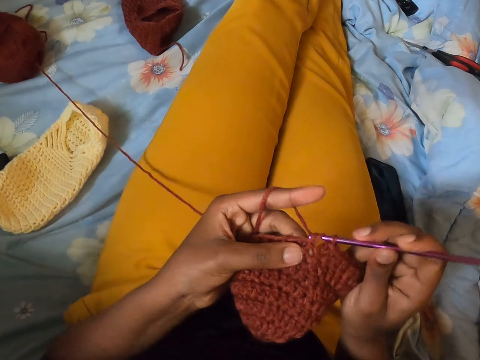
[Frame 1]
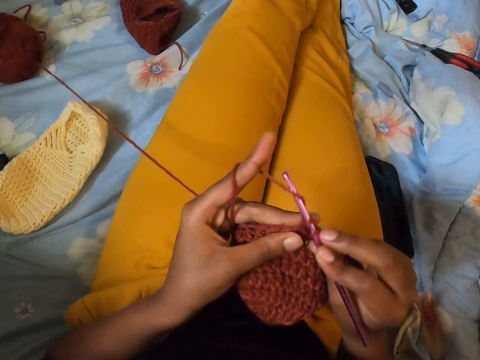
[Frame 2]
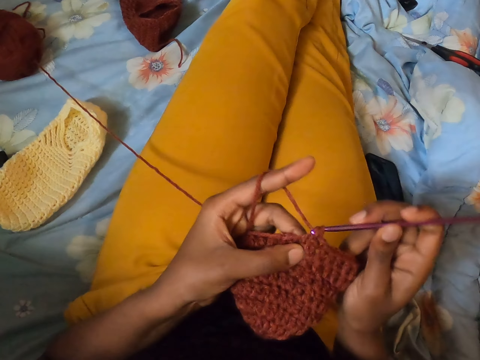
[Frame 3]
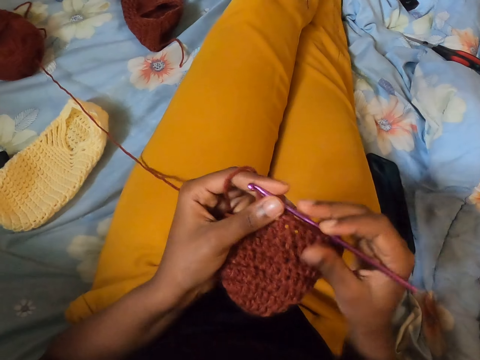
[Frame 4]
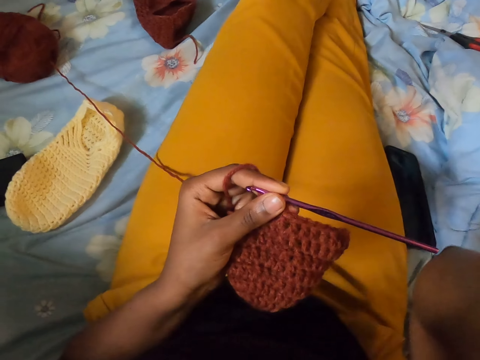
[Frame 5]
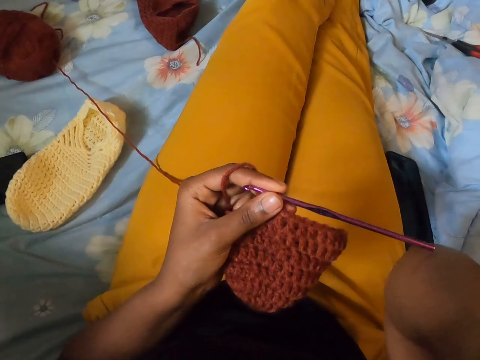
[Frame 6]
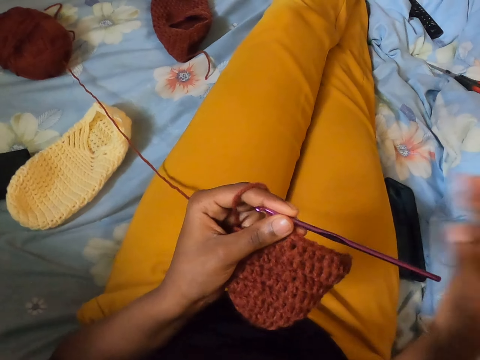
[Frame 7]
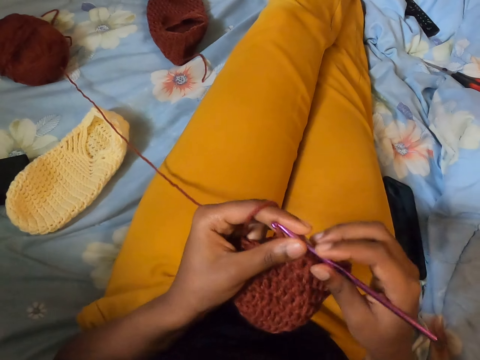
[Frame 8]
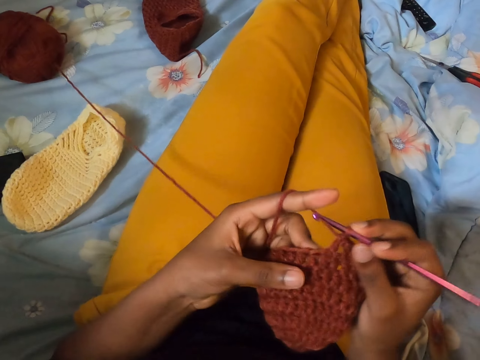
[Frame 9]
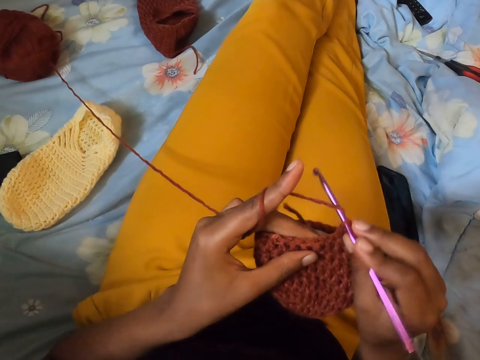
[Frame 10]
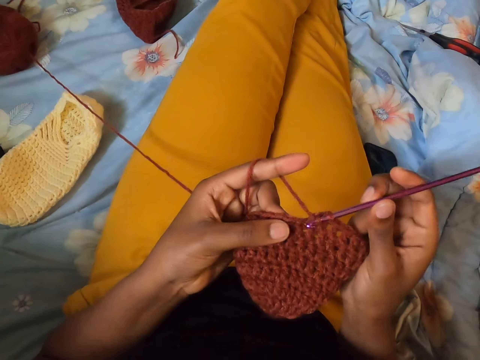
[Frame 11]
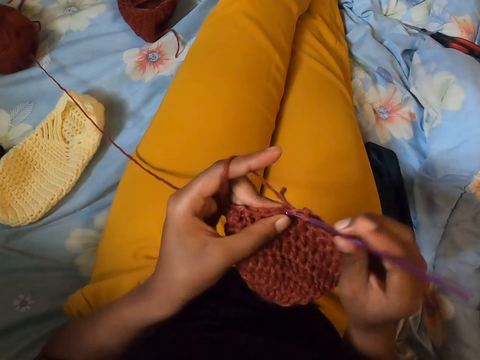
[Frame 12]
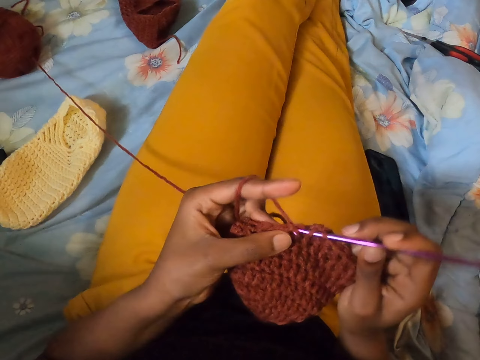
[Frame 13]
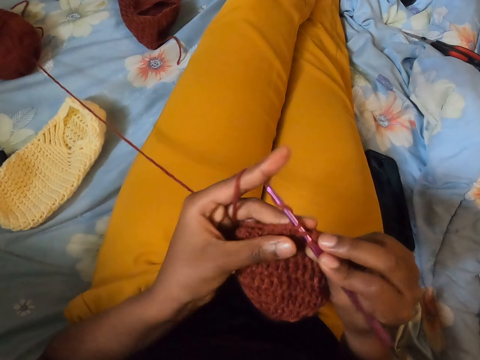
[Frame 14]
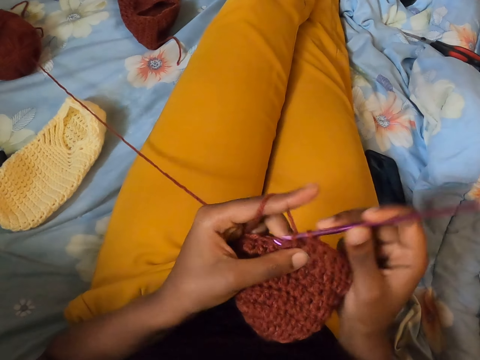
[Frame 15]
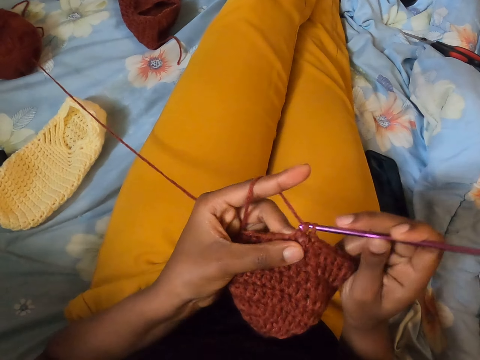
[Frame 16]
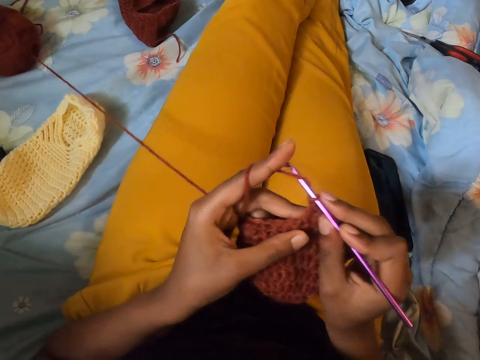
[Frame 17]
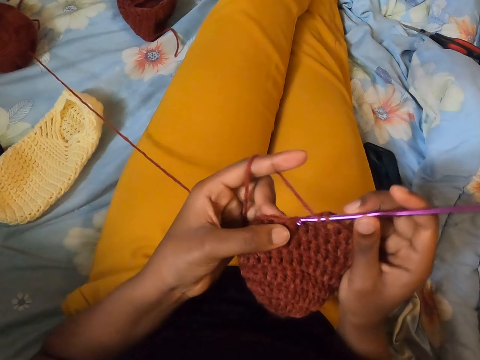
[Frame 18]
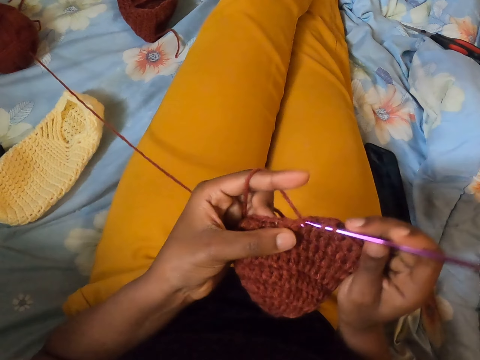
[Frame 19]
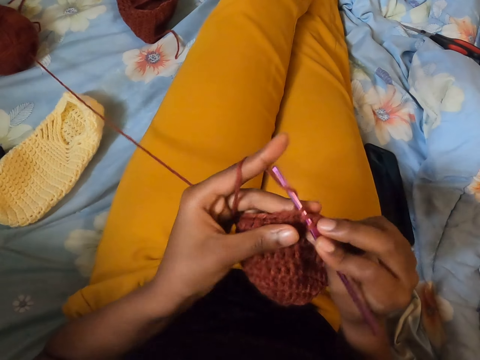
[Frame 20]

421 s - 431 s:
The camera wearer adjusts the camera. She holds the crochet hook with her right hand. She crochets the yarn in her left hand with the crochet hook in her right hand.

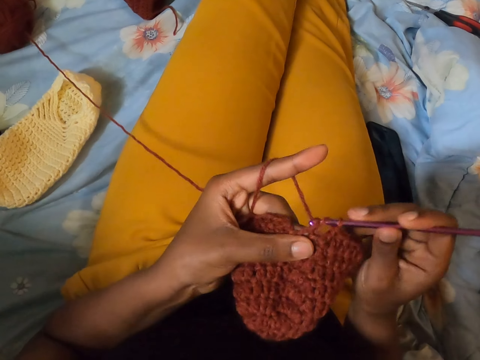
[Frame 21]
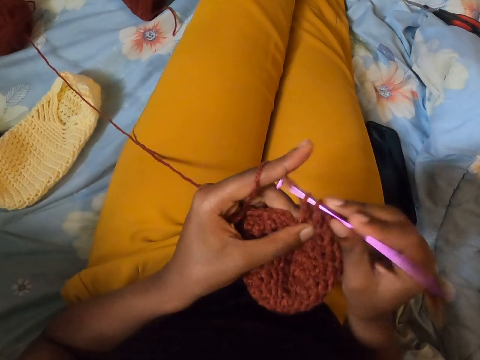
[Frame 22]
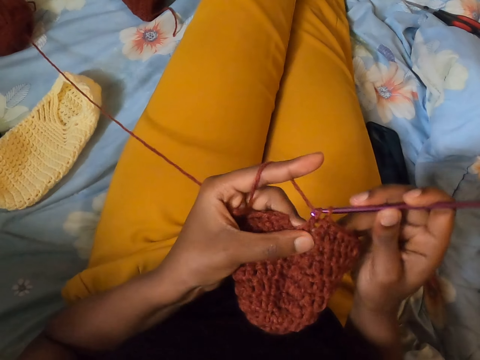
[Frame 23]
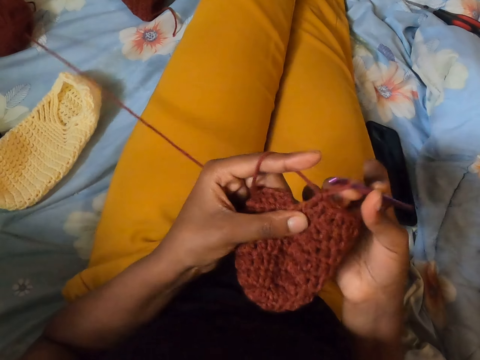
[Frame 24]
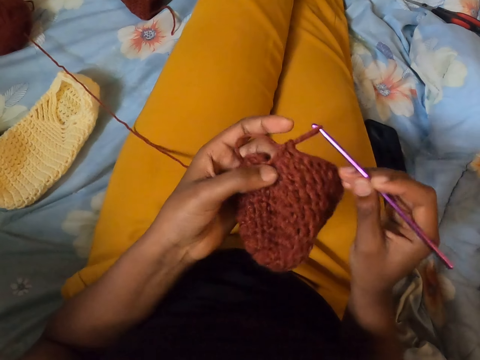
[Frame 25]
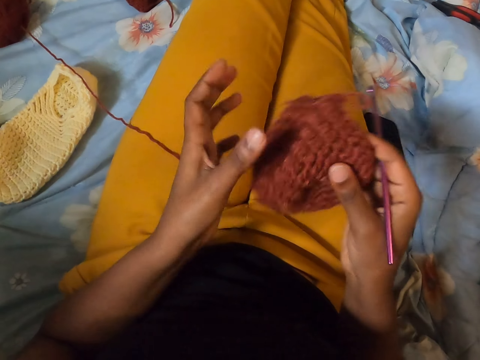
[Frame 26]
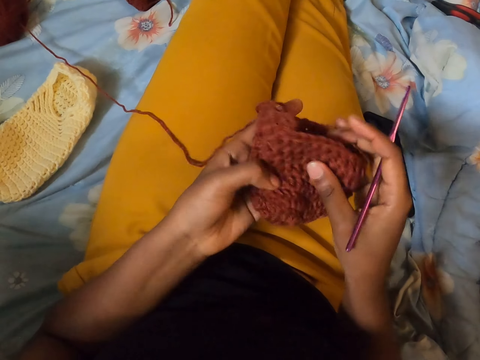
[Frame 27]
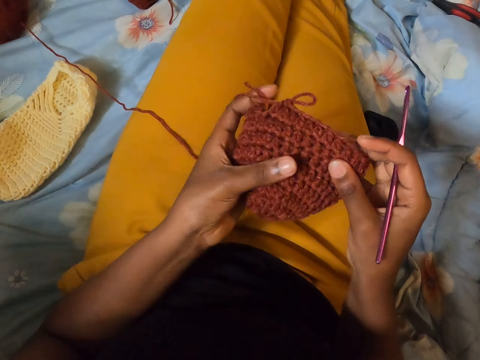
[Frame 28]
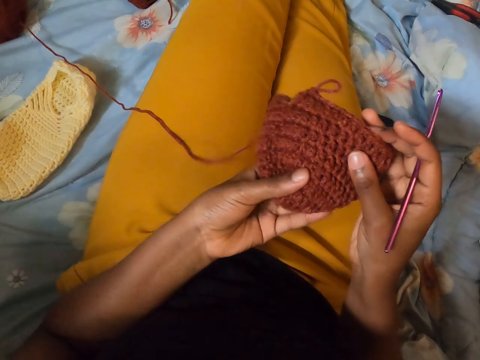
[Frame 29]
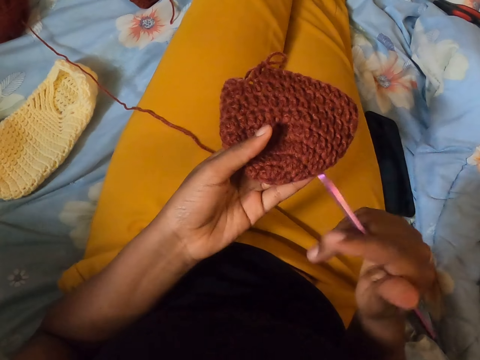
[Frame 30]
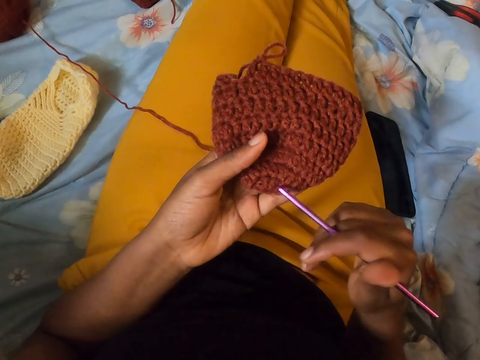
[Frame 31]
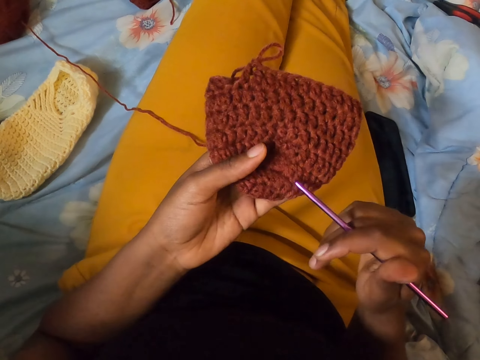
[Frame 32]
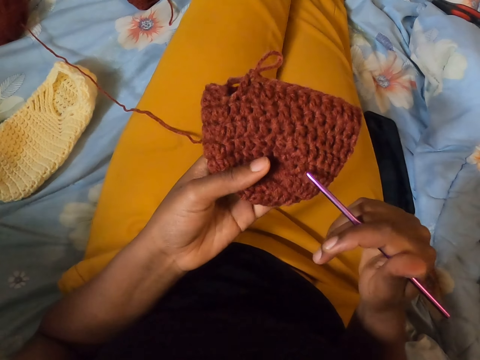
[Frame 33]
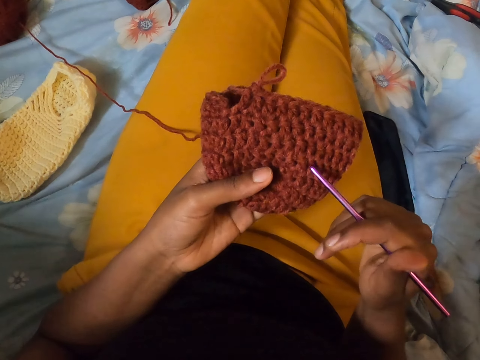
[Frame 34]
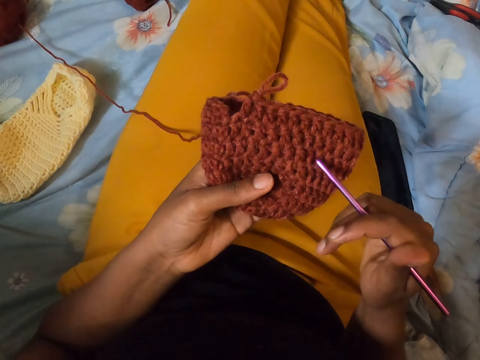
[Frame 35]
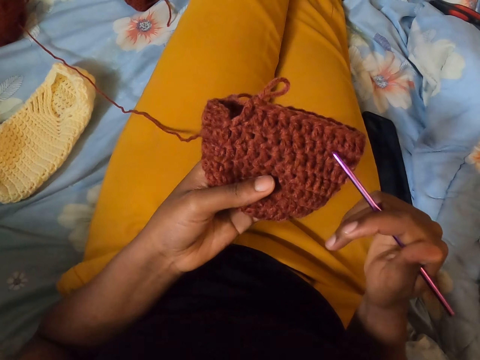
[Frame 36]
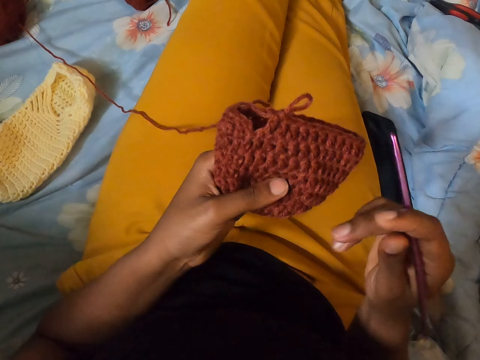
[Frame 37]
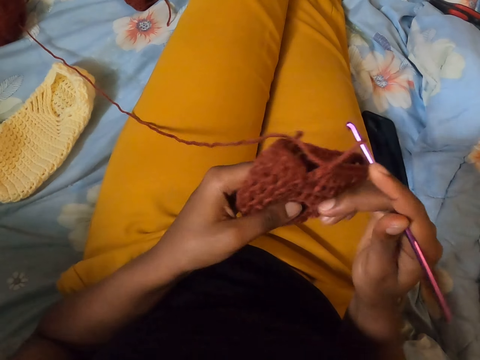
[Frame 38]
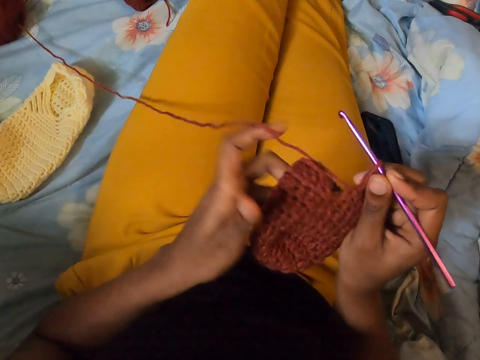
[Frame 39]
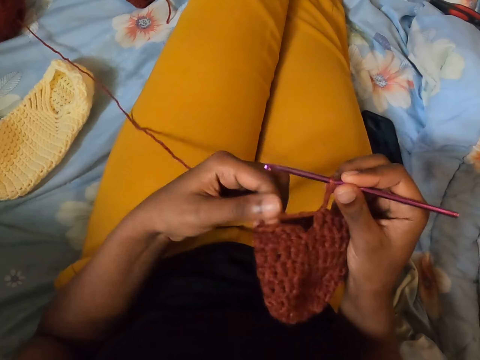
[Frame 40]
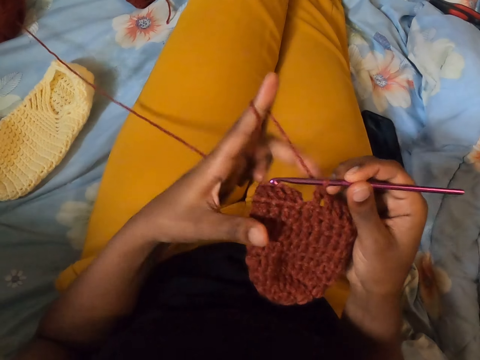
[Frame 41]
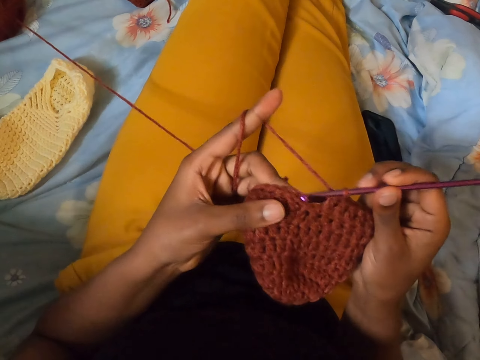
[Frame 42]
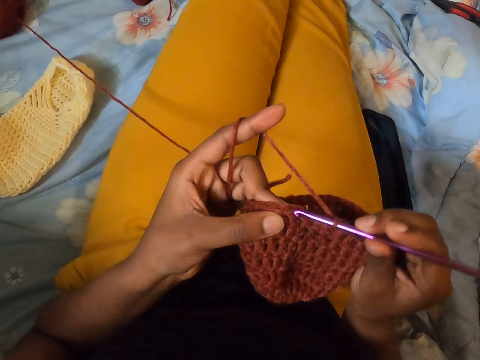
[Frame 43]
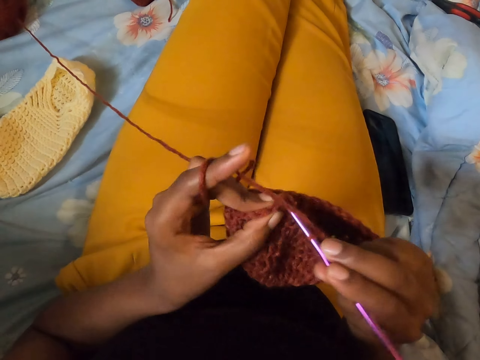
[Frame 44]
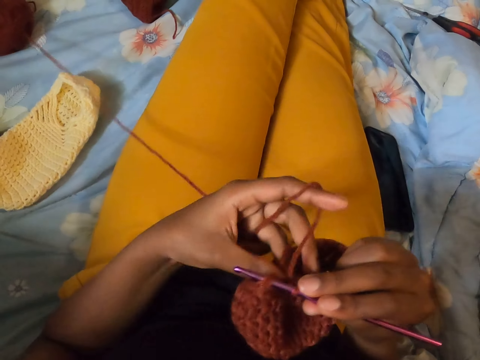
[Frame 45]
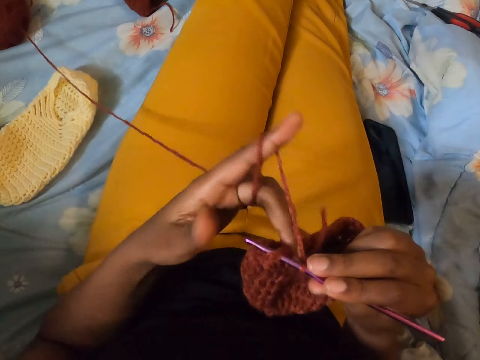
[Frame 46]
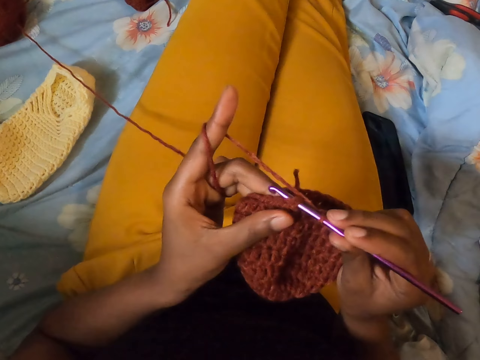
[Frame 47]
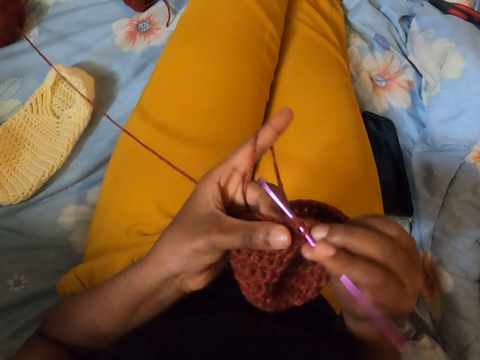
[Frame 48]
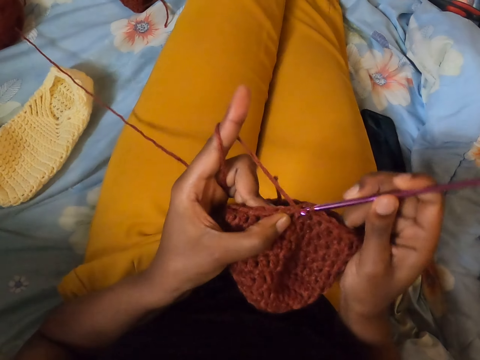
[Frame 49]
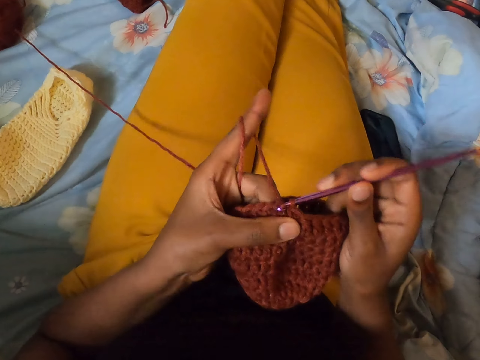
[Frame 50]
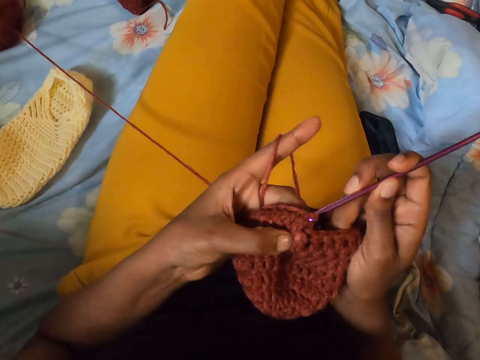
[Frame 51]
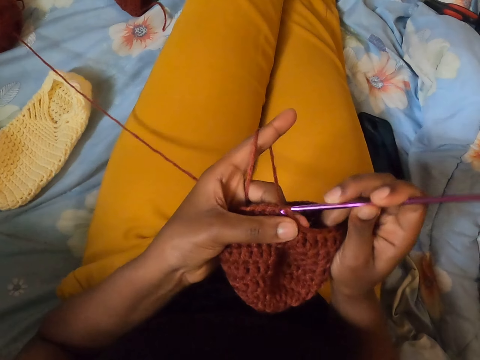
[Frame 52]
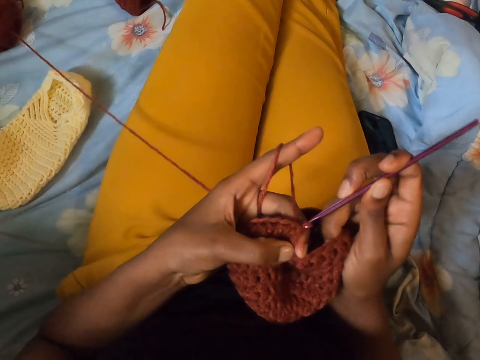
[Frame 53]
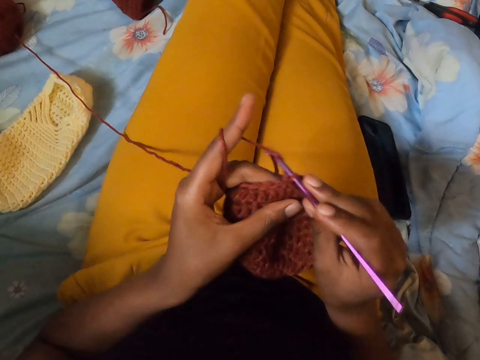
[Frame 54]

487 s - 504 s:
The camera wearer removes the crochet hook from the thread. She holds the crocheted yarn with both hands. She holds the crocheted yarn with her right hand. She adjusts the yarn with both hands. She holds the crocheted yarn with her left hand. She counts stitches on the crocheted yarn with the crochet hook in her right hand. She puts the crochet hook into a loop of thread. She adjusts the yarn with her left hand. She coils the thread around her fingers. She crochets the yarn in her left hand with the crochet hook in her right hand.
